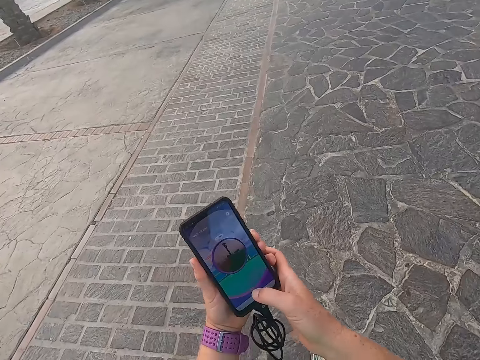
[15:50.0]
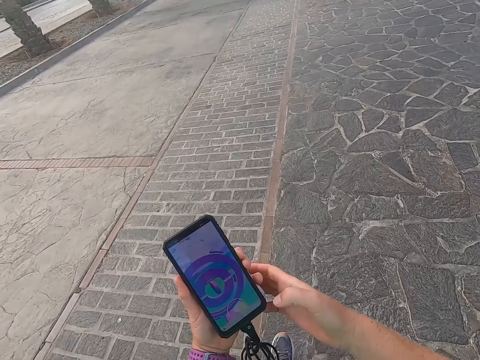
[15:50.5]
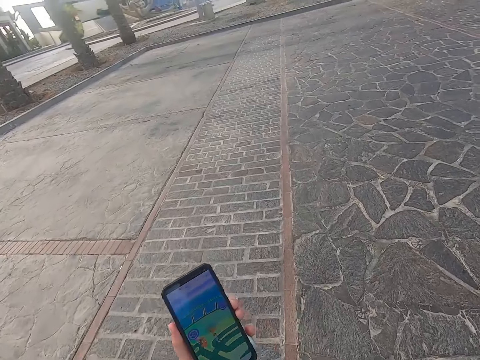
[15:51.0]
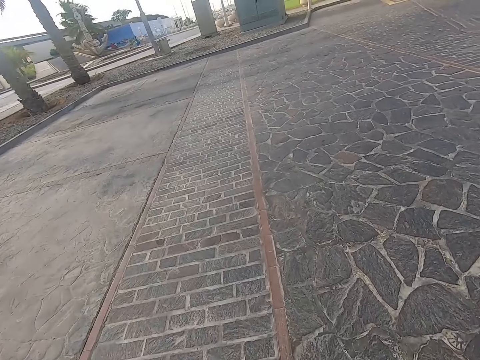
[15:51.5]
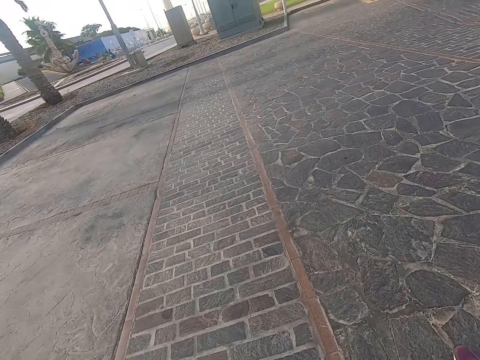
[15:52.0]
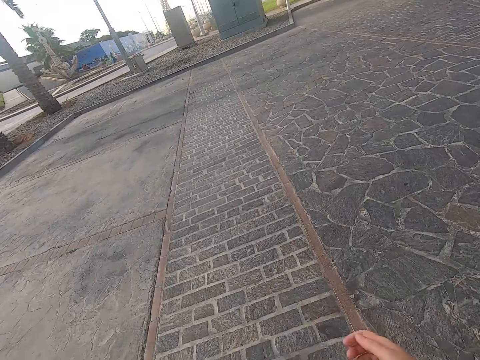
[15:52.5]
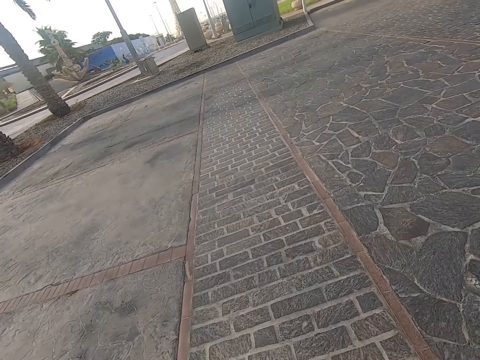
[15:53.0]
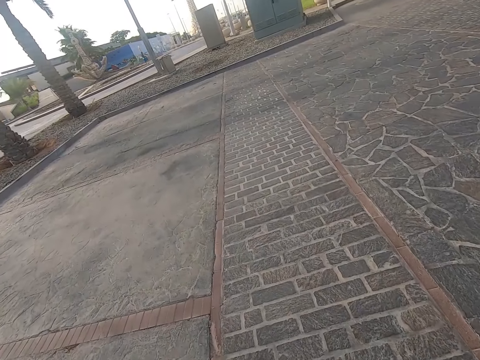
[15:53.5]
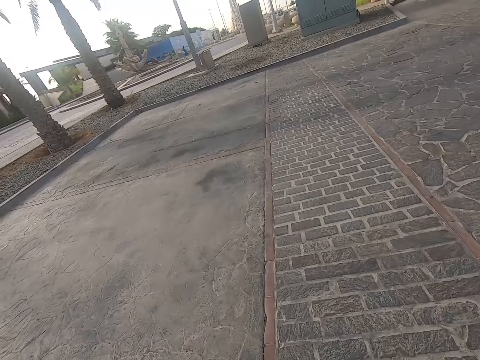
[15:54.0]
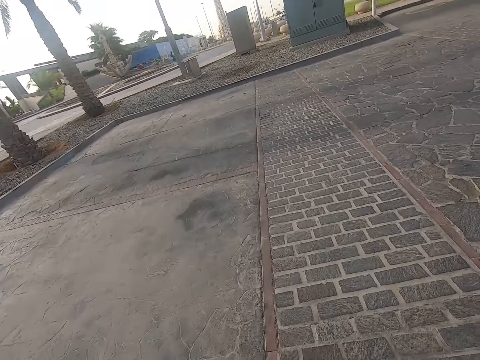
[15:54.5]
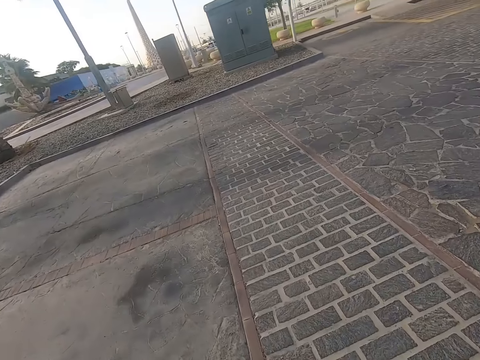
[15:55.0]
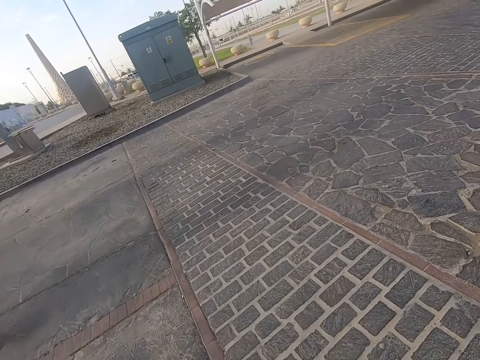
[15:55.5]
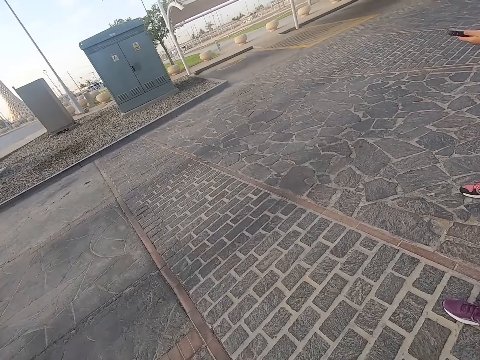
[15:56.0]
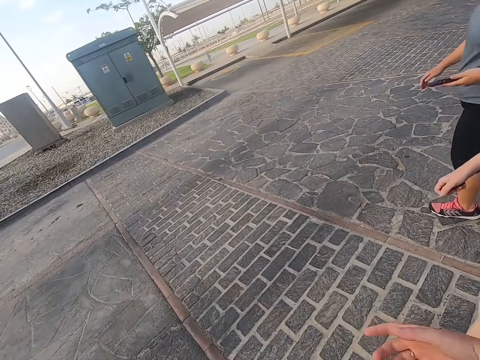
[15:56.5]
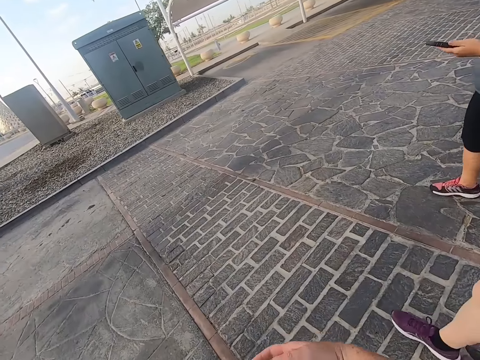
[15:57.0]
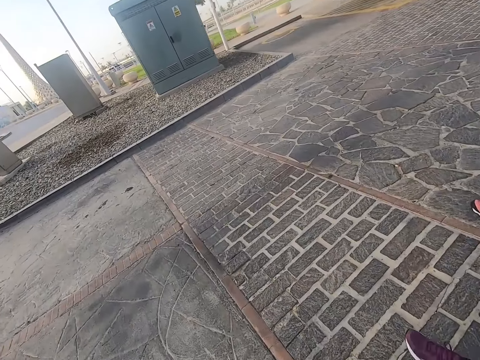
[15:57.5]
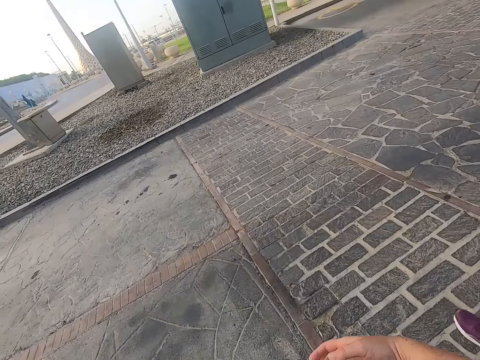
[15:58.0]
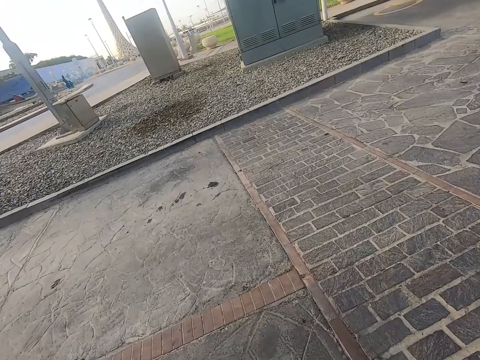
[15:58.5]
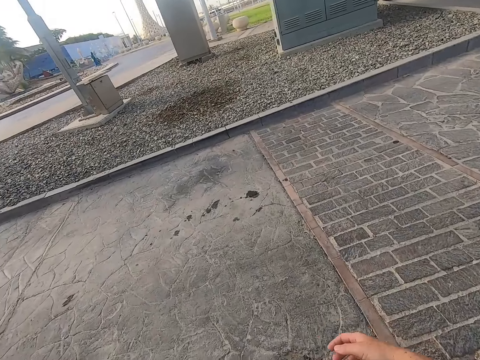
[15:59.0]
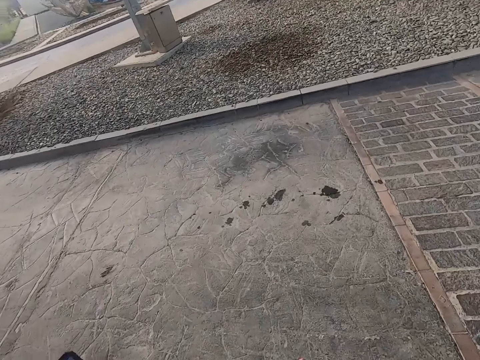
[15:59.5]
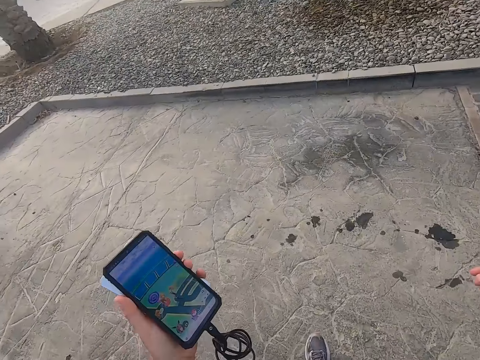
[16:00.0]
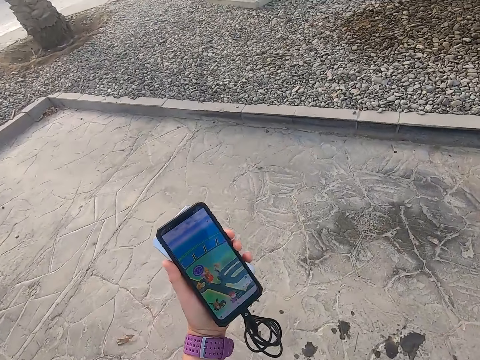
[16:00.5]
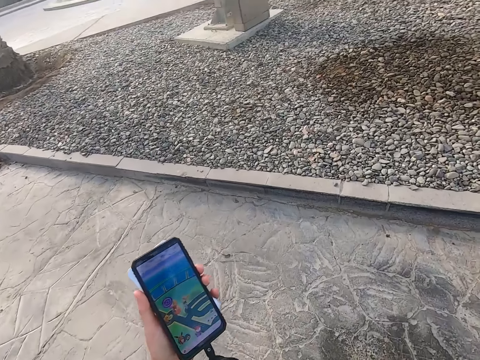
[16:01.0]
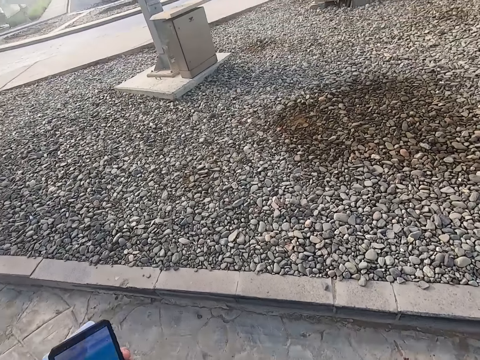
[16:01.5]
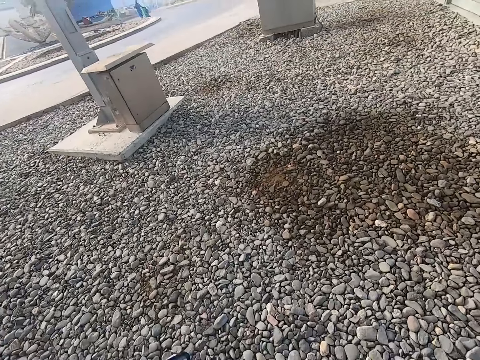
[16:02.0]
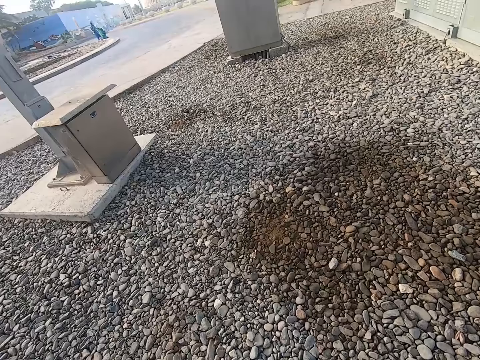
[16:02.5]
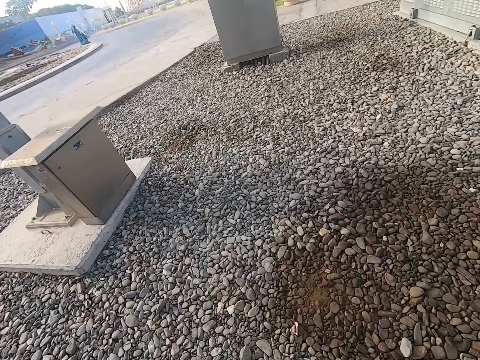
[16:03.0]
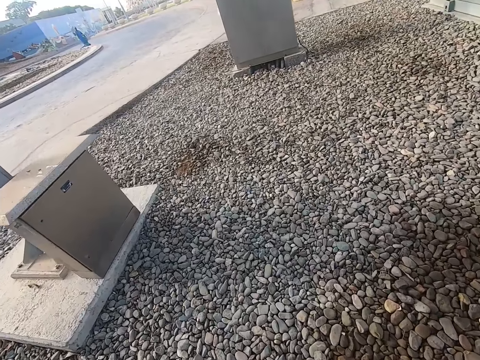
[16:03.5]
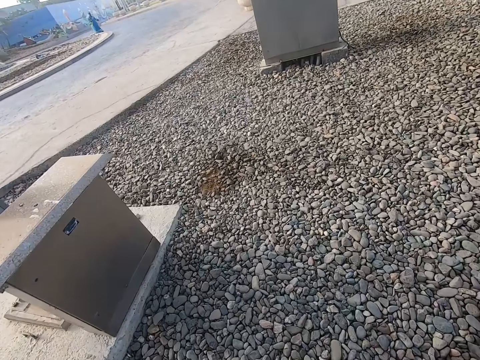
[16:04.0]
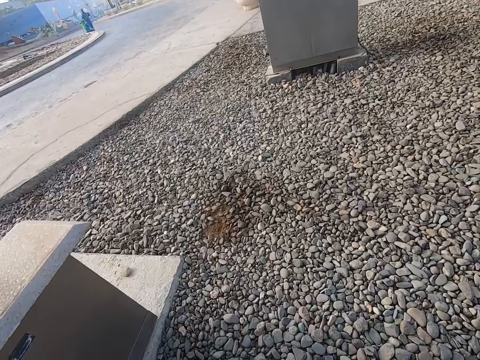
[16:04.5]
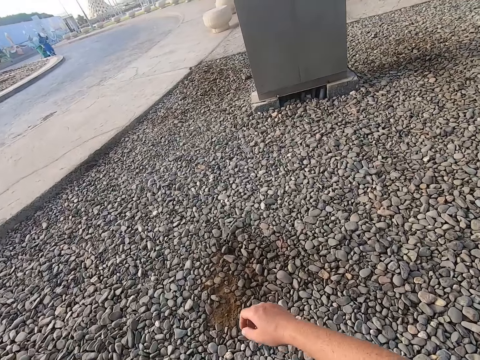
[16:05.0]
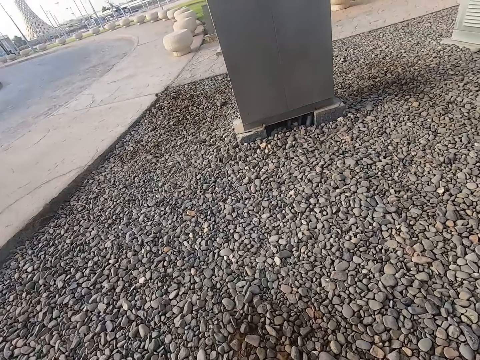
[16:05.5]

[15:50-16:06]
The camera wearer scrolls the phone and walks on the road. They look at the phone. They walk on the road.

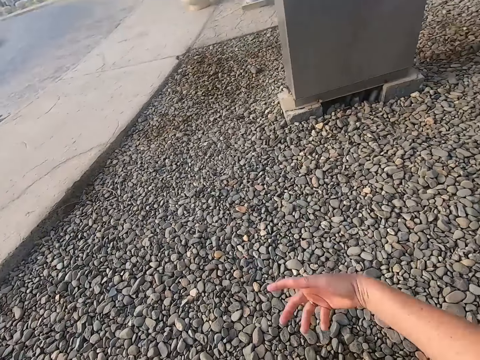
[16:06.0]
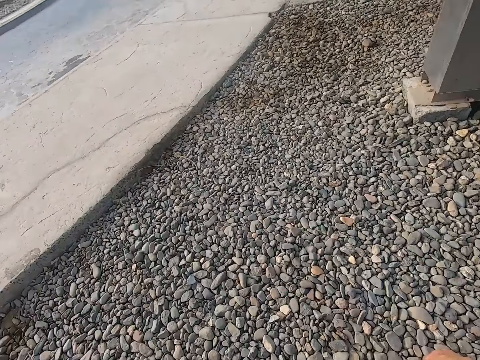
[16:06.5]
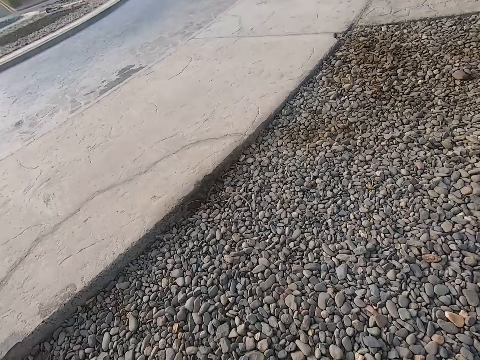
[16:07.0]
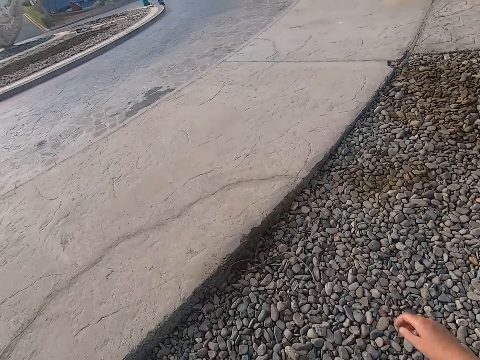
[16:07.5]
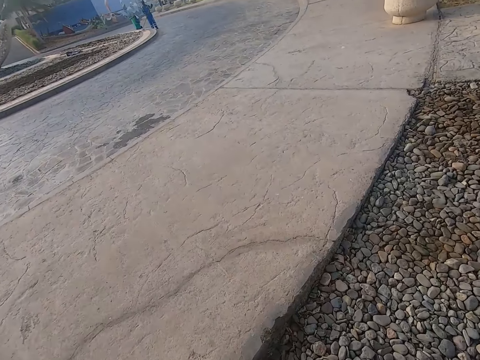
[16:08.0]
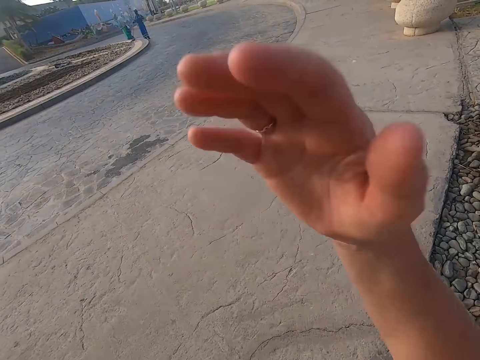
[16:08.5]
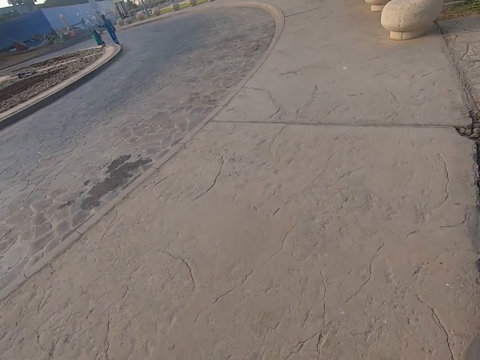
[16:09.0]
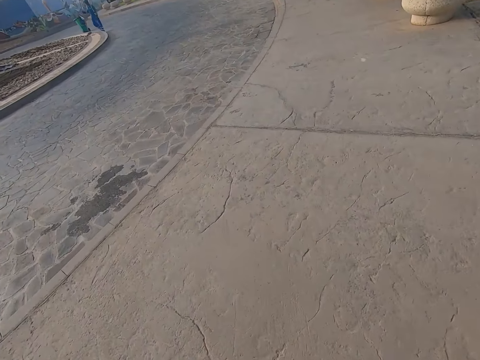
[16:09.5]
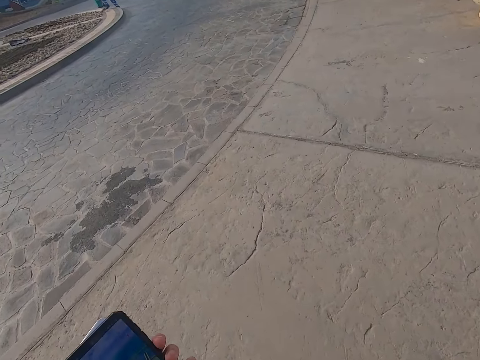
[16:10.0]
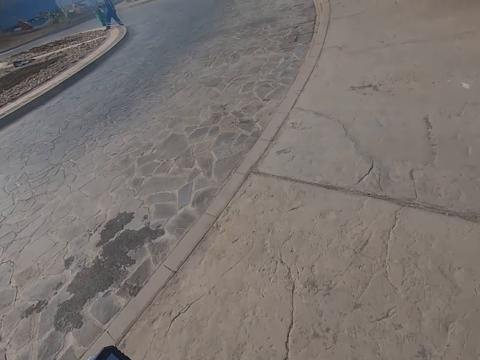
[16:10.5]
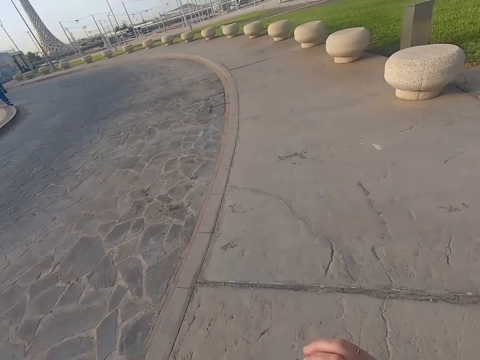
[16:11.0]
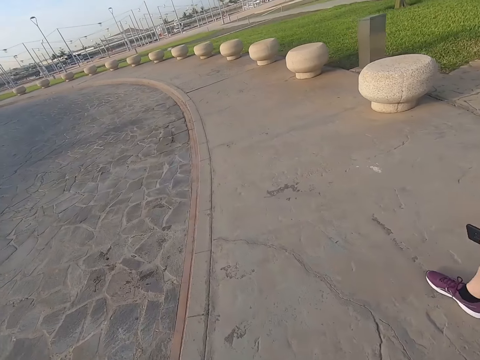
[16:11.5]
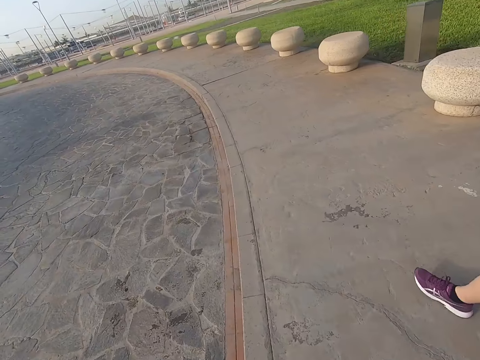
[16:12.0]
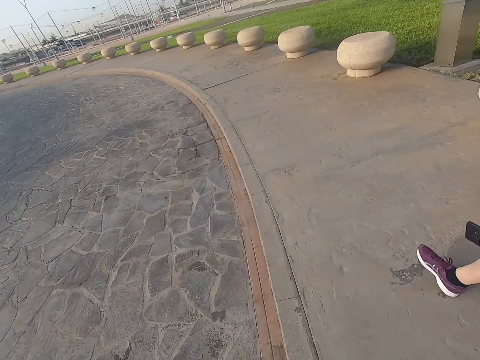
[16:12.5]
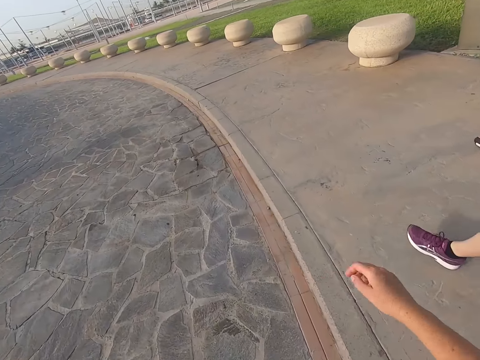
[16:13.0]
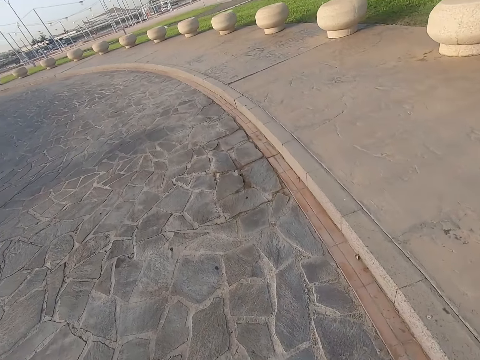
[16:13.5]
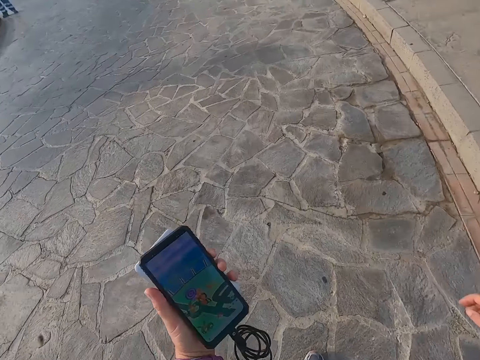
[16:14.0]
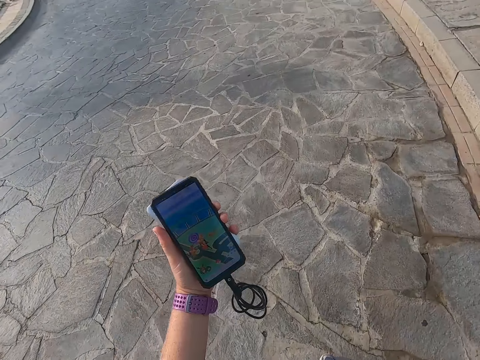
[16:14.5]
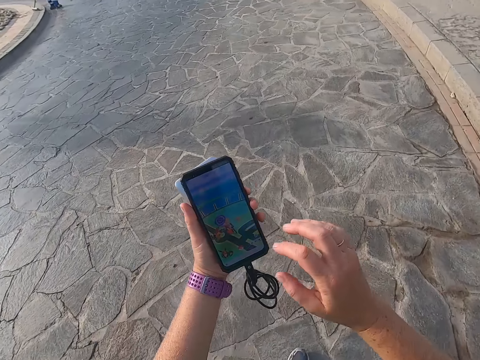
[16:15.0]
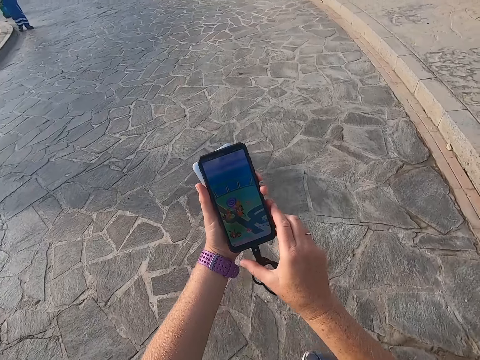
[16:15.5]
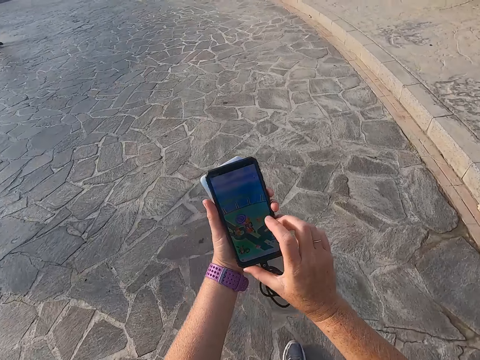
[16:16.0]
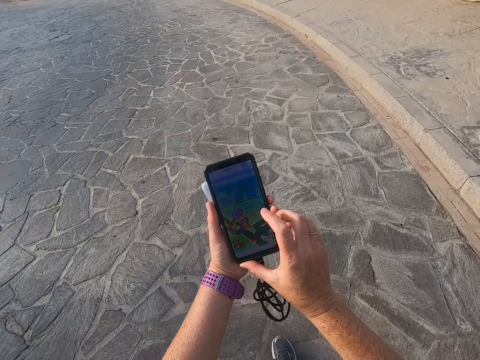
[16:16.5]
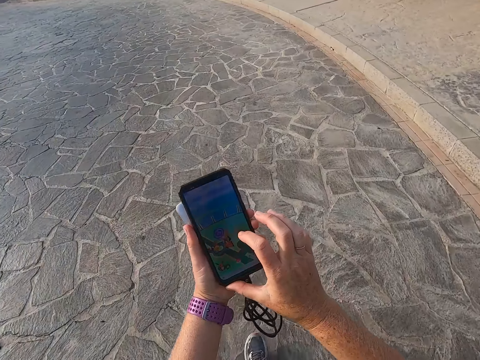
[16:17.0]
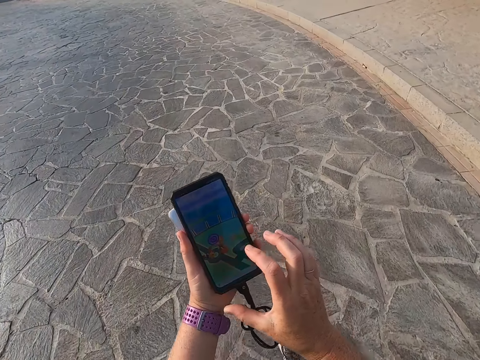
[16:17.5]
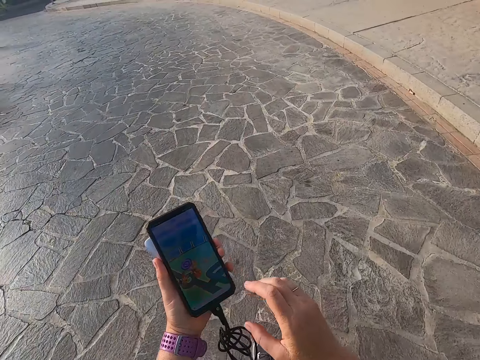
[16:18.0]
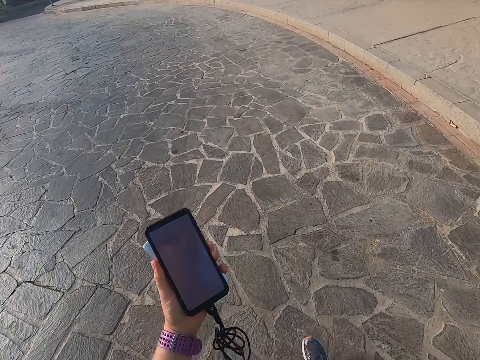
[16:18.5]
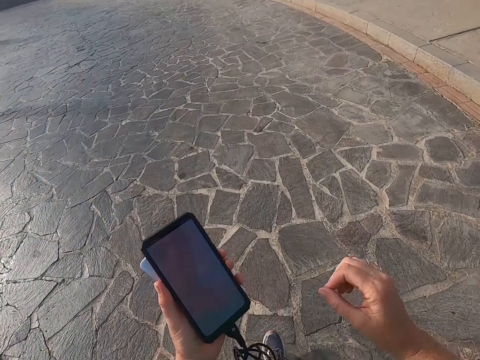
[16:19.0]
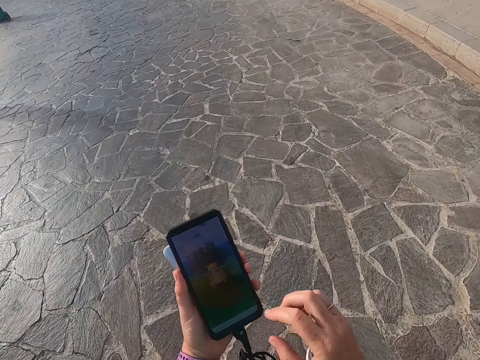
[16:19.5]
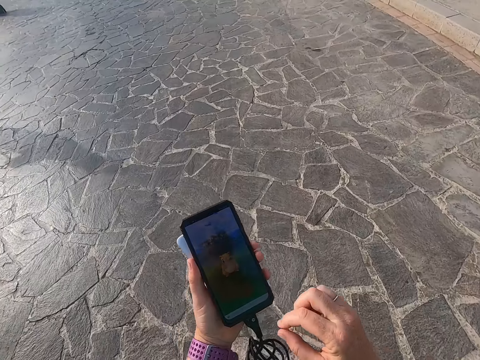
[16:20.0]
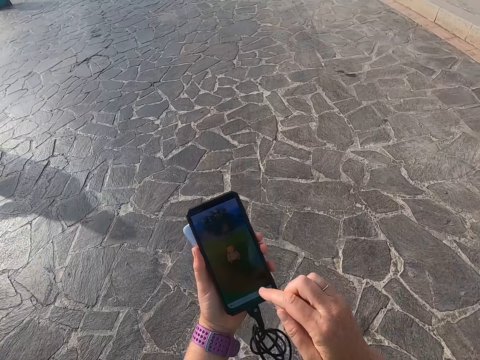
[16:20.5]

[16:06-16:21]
The camera wearer does something with the right hand. They scroll the phone. They touch the phone. They look at the phone. They walk with a man.
